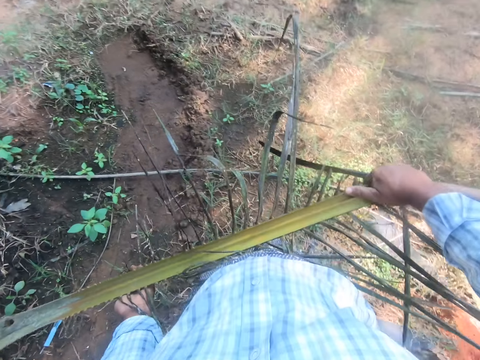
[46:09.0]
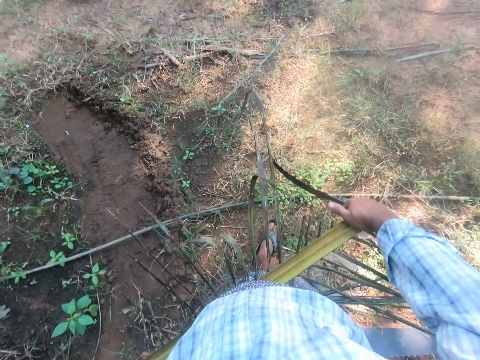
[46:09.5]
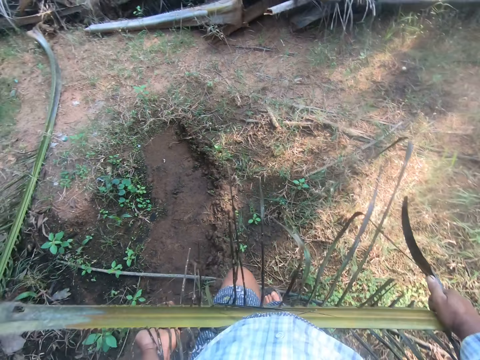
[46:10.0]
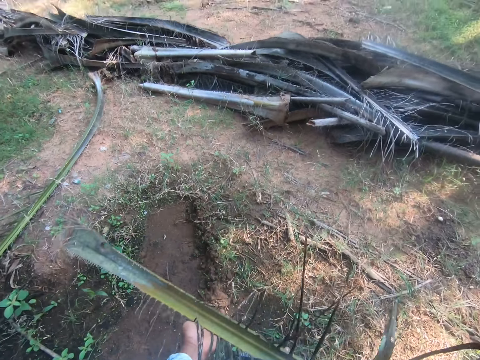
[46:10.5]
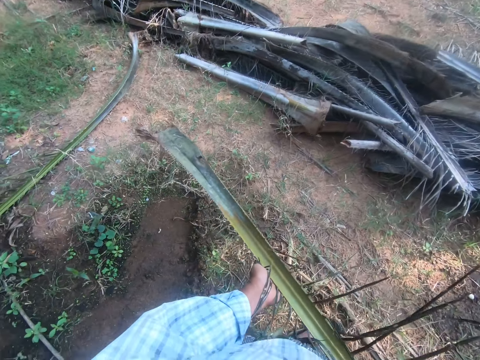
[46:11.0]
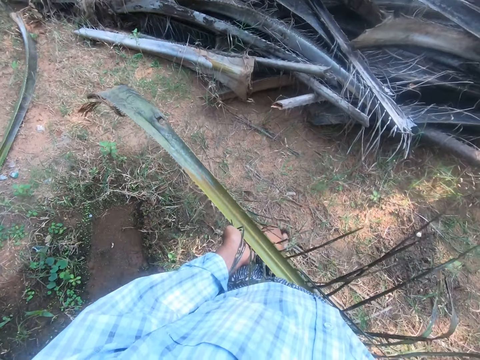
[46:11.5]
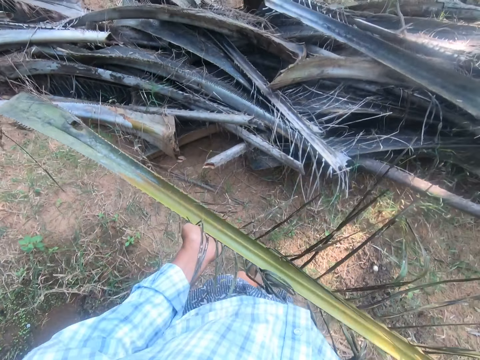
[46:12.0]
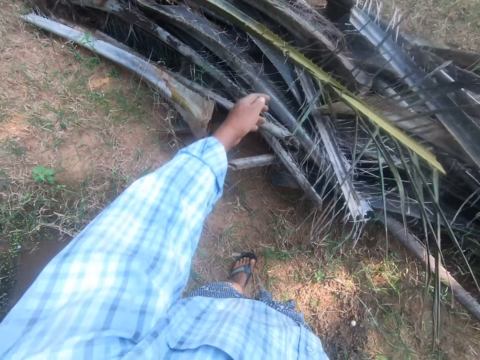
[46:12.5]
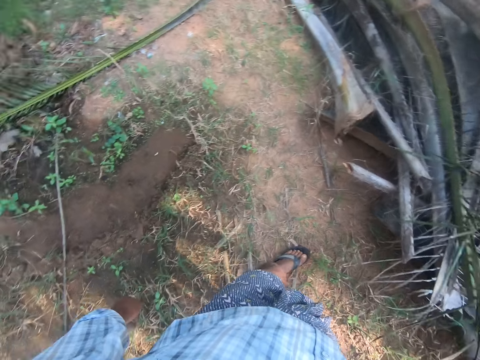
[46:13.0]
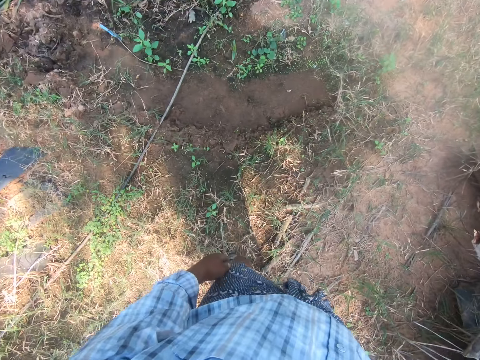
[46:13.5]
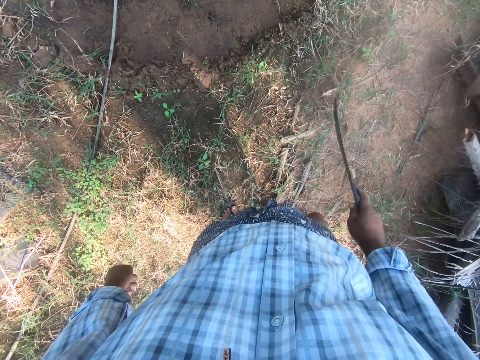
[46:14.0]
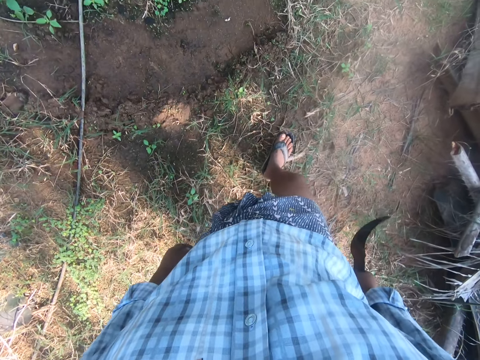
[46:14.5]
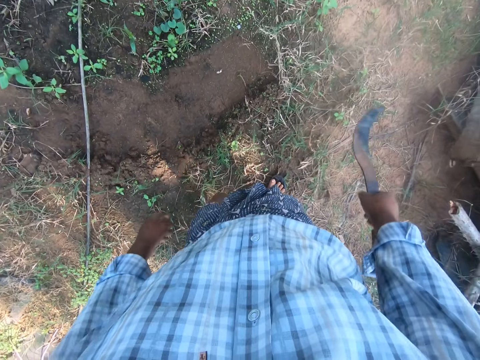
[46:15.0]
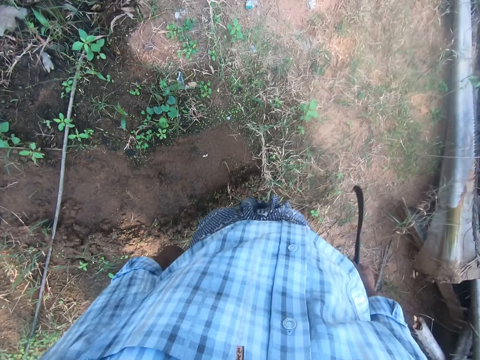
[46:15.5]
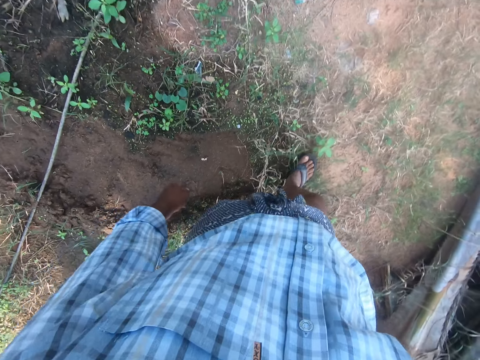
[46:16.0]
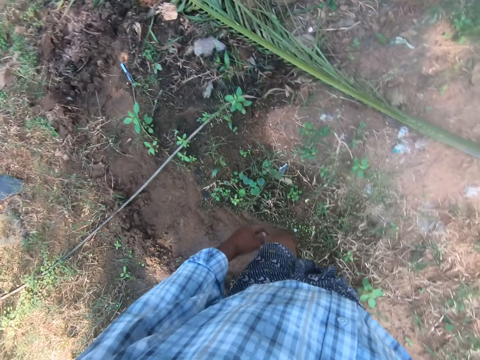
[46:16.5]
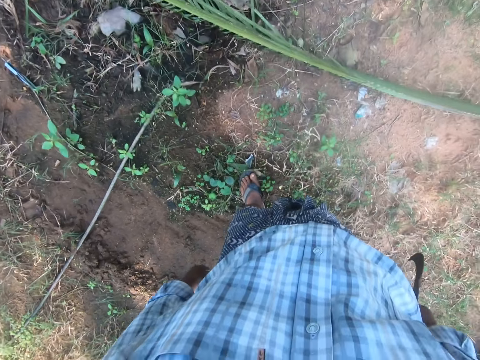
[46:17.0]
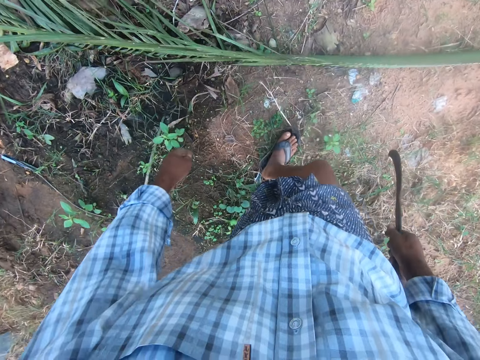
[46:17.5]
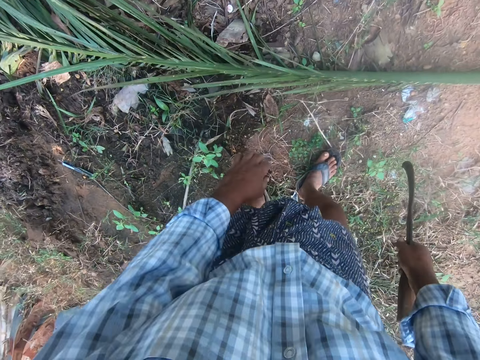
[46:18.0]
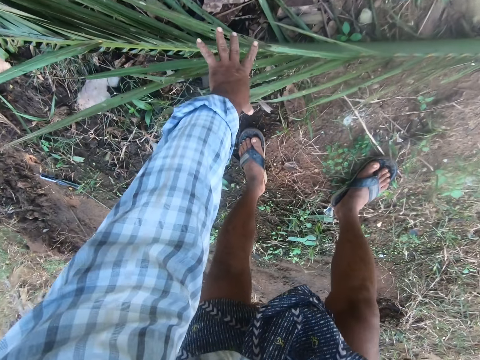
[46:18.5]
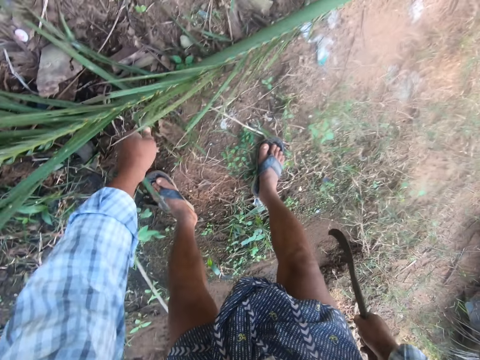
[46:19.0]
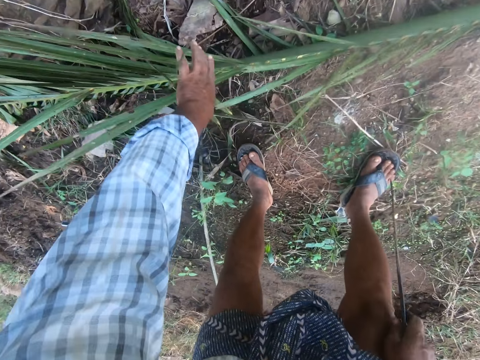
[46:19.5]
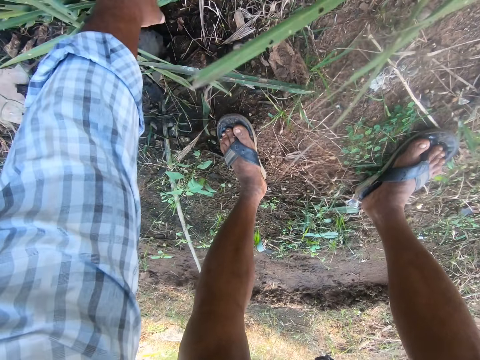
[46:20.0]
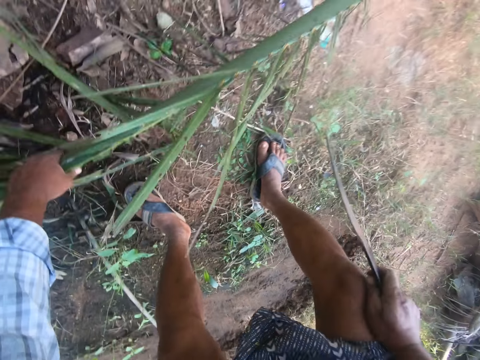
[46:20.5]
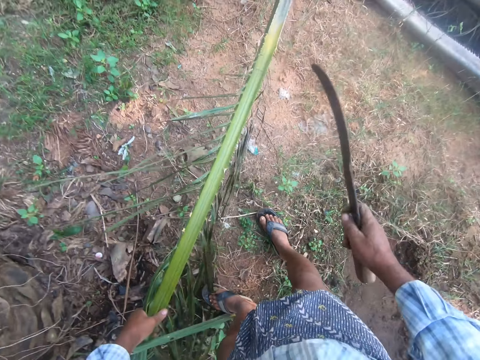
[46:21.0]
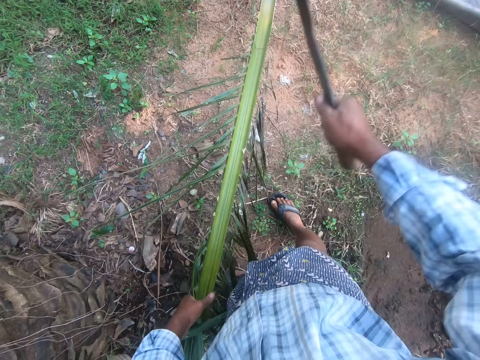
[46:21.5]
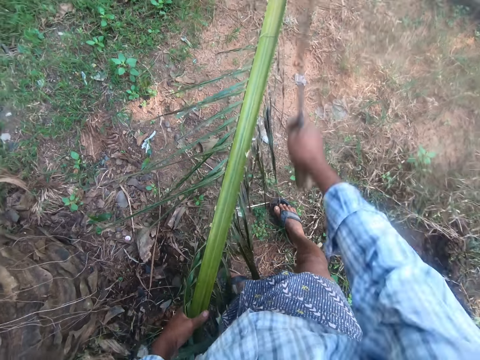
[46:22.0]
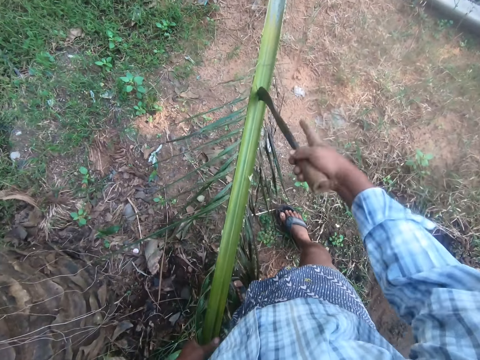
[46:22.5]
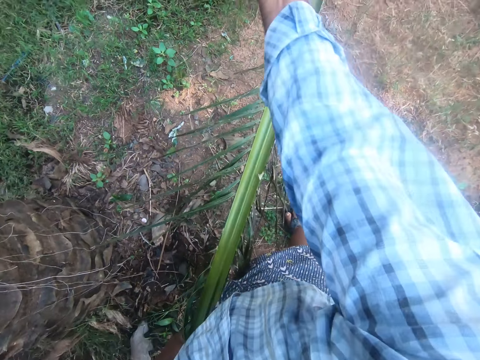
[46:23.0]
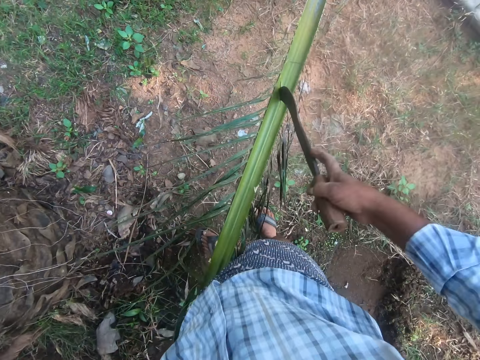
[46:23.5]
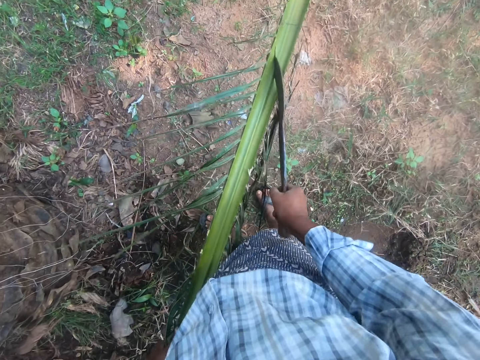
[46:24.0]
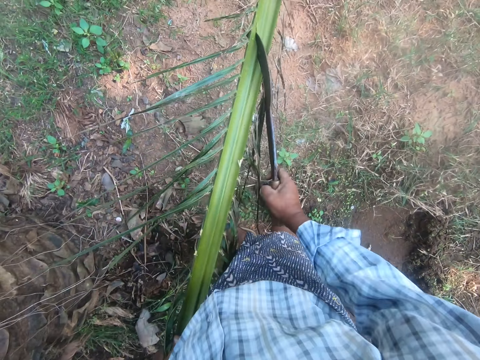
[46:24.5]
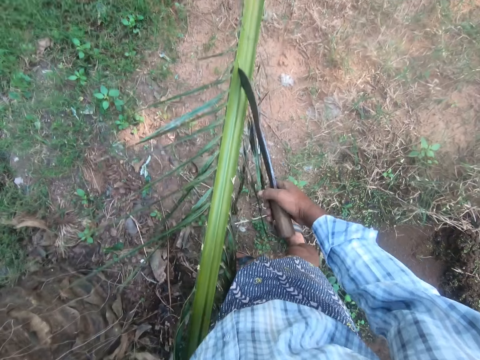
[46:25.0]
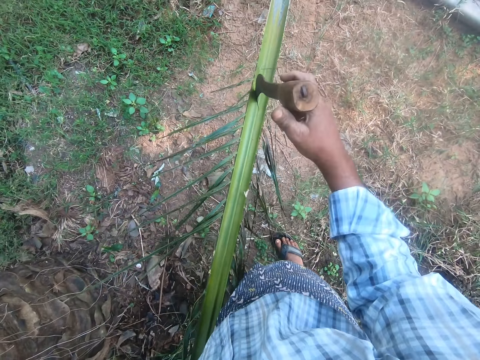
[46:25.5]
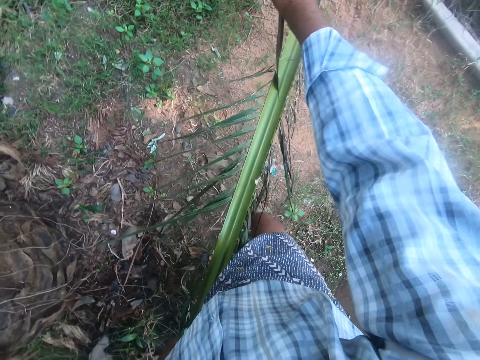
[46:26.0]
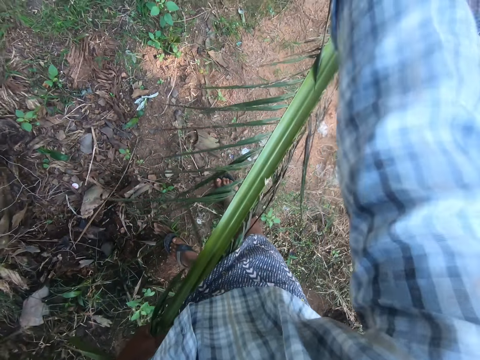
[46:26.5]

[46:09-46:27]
The camera wearer drops the rachis or palm leaf on a heap of rachises and walks around. They pick up the palm leaf, cut the palm leaf with the sickle and pick up a rachis from the ground. A man converses with the camera wearer. The camera wearer converses with the man. The man converses with the camera wearer.

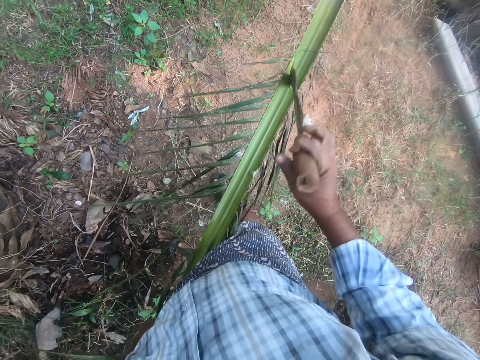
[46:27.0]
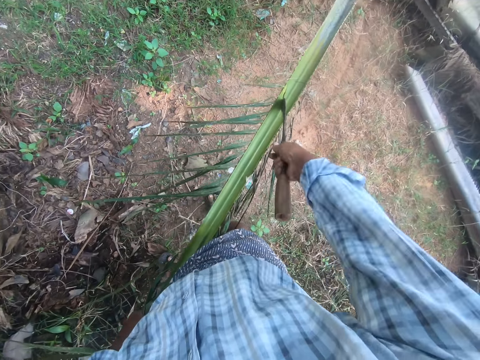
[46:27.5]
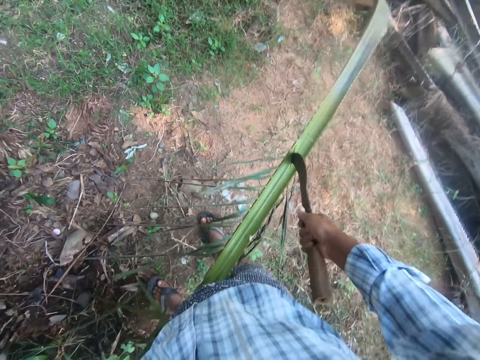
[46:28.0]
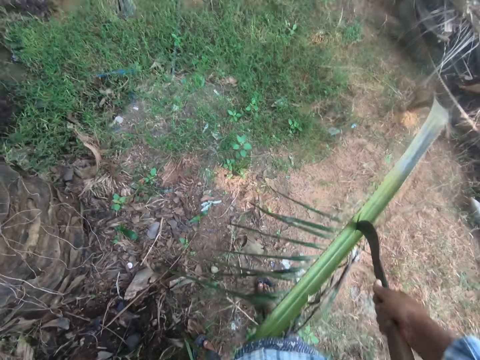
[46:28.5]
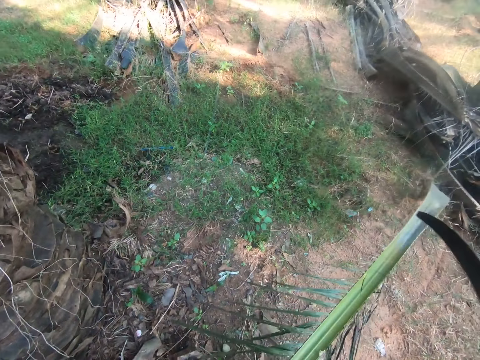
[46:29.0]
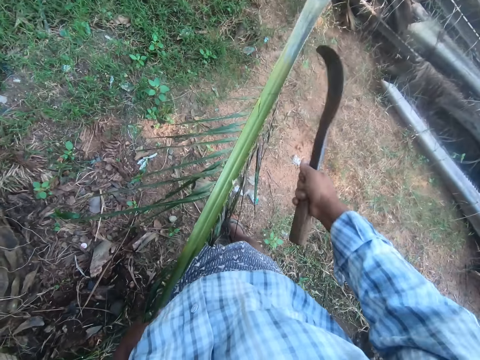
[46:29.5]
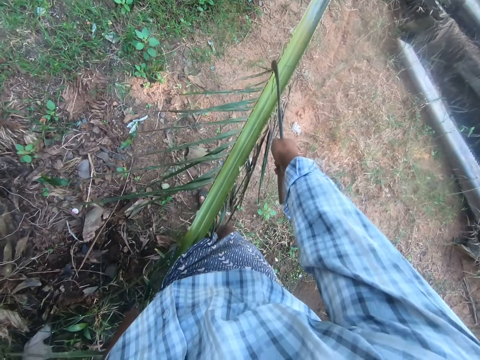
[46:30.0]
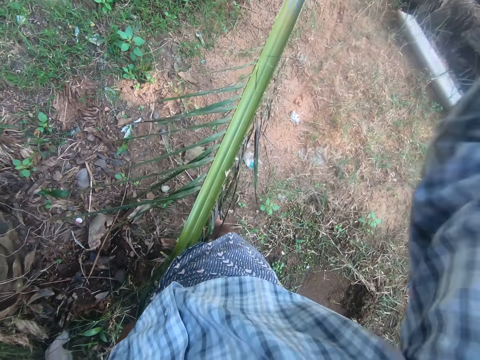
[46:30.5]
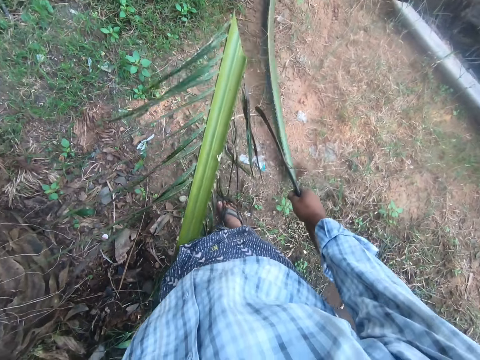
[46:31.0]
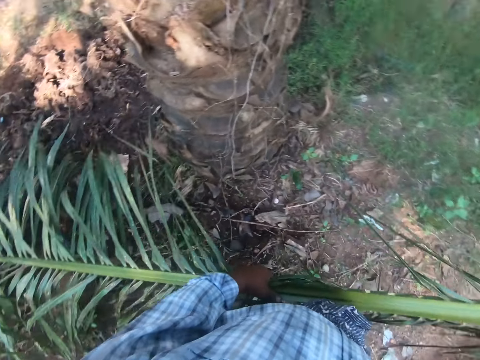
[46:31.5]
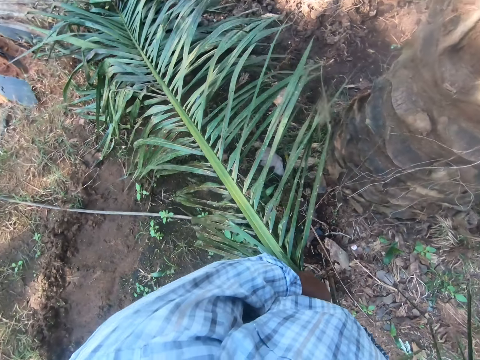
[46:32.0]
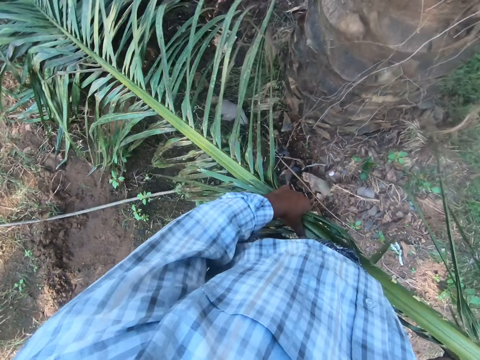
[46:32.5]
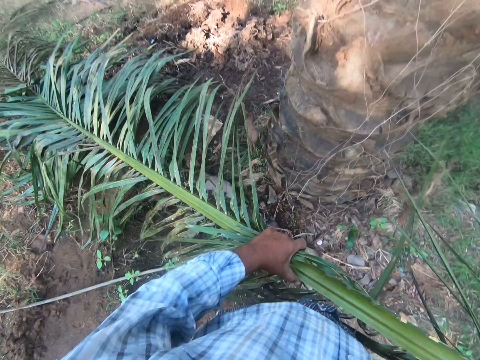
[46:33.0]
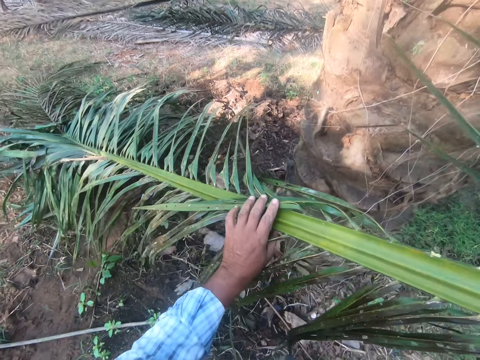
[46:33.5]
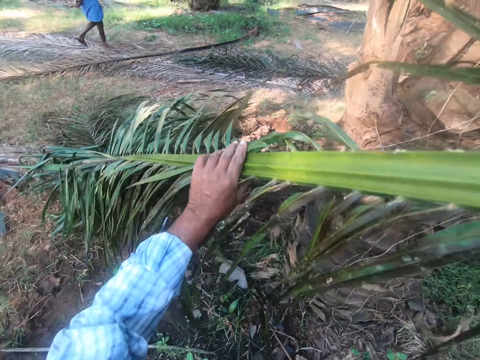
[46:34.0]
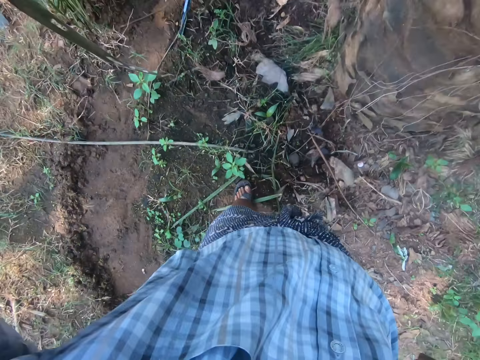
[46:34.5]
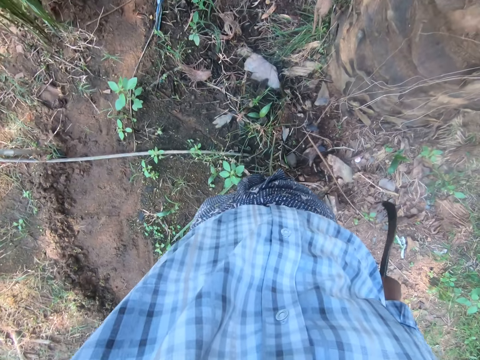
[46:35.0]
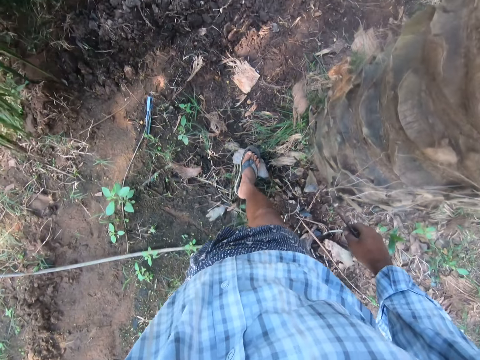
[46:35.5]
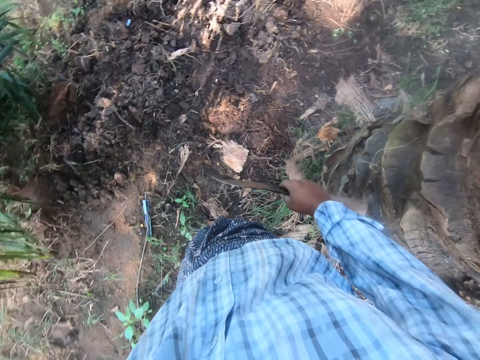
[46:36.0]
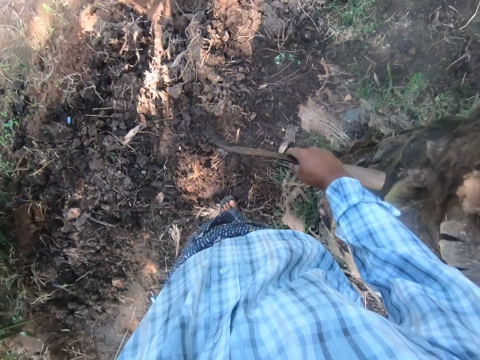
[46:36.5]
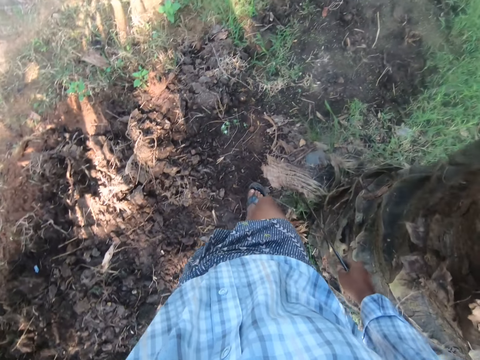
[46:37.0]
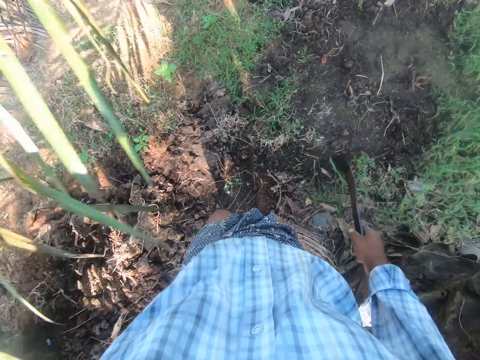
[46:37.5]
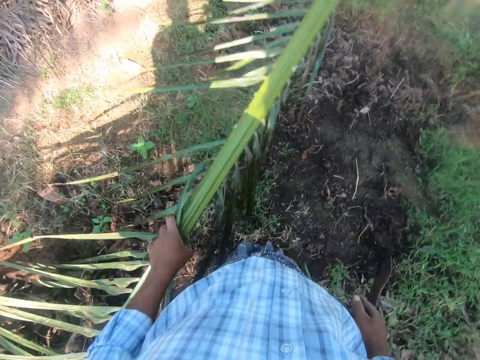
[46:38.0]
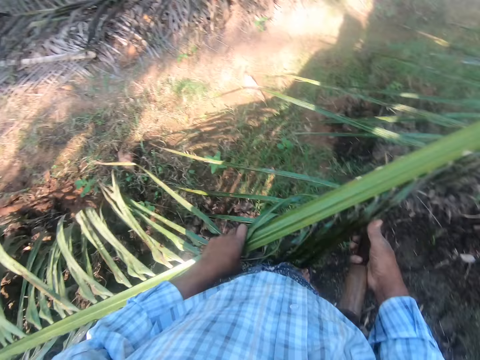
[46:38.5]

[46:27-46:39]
The camera wearer converses with a man. They separate the palm frond or palm leaf from the rachis with a sickle, converse with the man and lift the palm leaf. The man appears. The camera wearer walks around. The man converses with the camera wearer.
